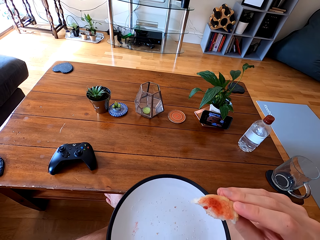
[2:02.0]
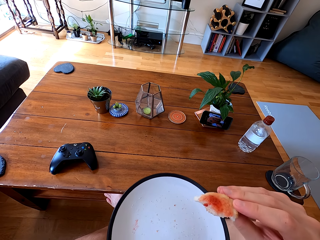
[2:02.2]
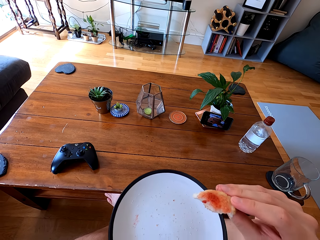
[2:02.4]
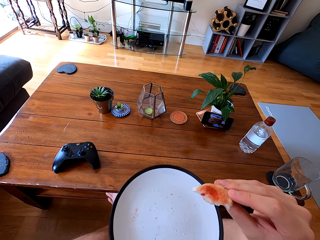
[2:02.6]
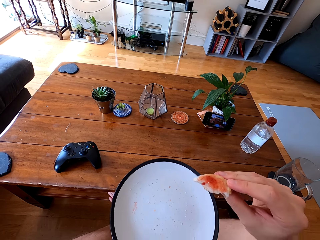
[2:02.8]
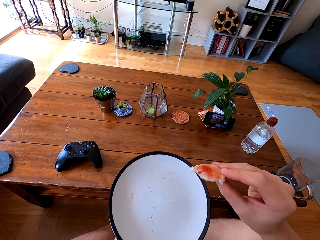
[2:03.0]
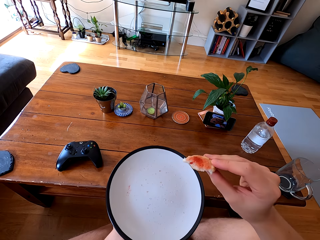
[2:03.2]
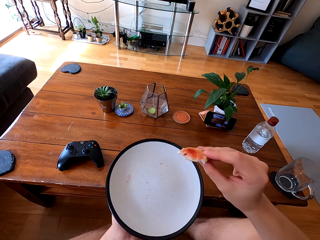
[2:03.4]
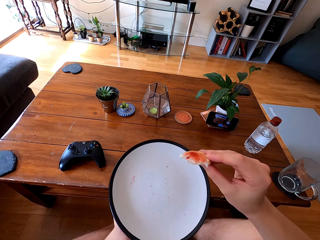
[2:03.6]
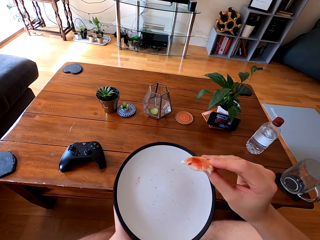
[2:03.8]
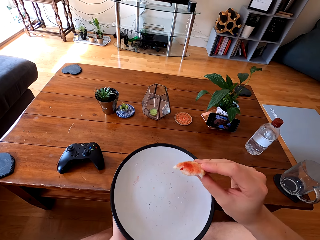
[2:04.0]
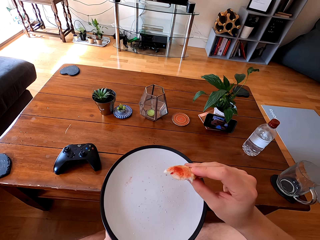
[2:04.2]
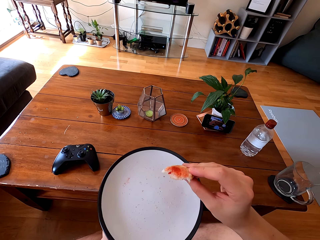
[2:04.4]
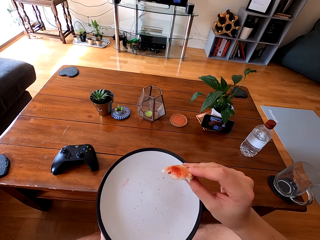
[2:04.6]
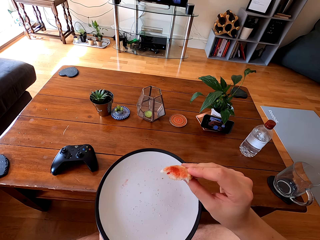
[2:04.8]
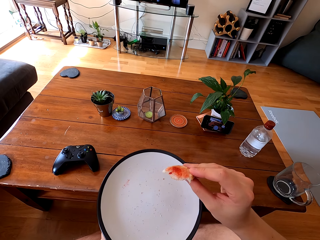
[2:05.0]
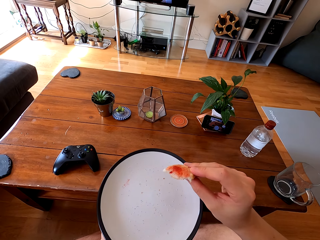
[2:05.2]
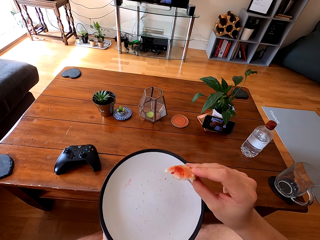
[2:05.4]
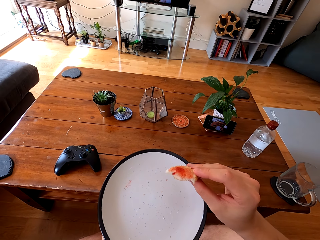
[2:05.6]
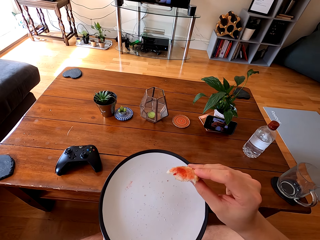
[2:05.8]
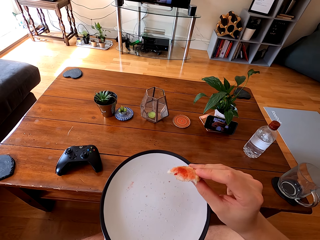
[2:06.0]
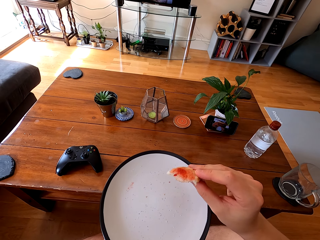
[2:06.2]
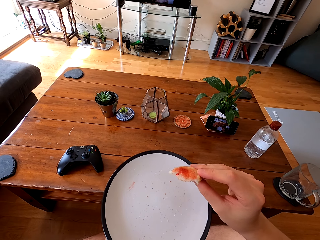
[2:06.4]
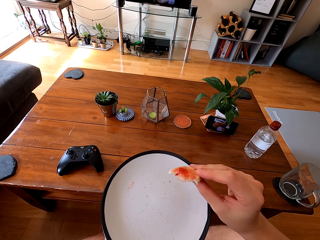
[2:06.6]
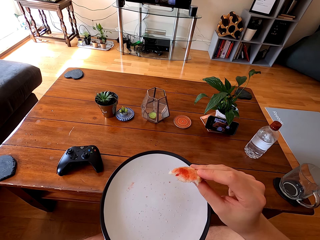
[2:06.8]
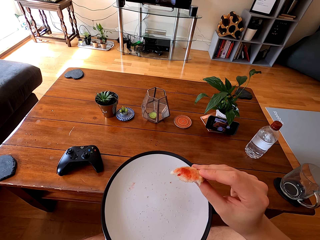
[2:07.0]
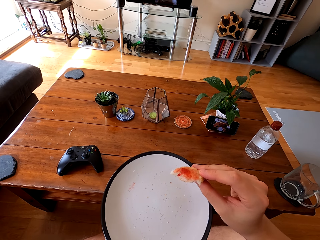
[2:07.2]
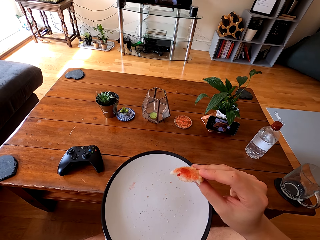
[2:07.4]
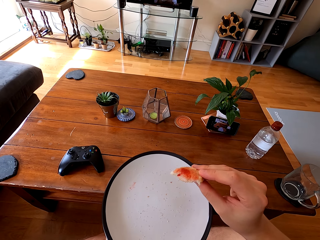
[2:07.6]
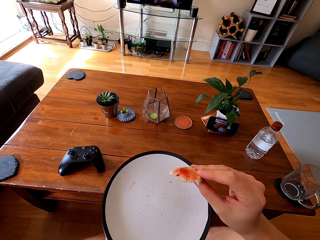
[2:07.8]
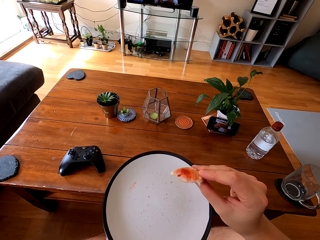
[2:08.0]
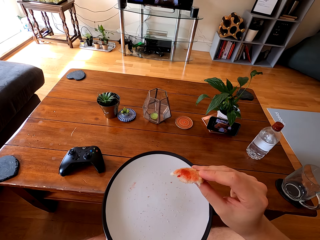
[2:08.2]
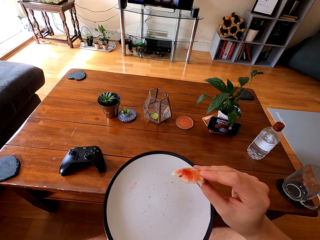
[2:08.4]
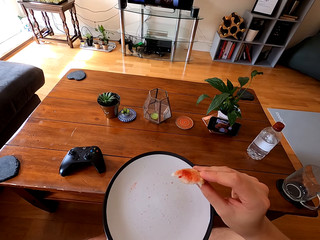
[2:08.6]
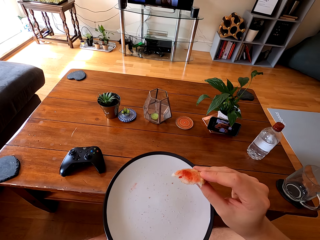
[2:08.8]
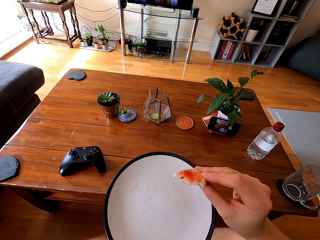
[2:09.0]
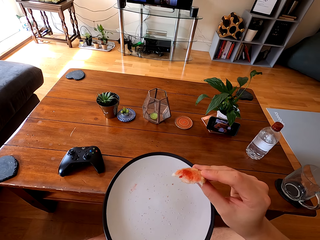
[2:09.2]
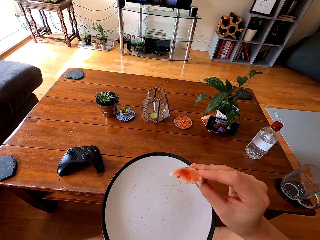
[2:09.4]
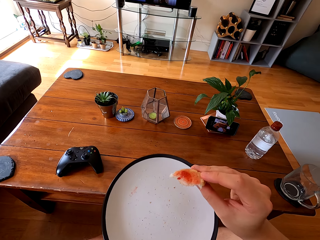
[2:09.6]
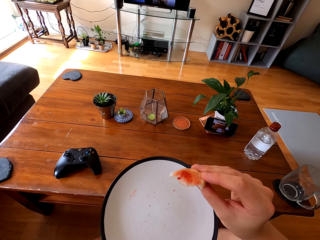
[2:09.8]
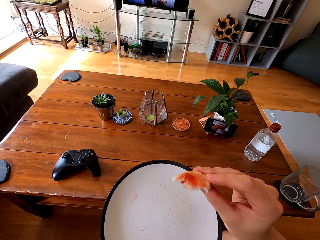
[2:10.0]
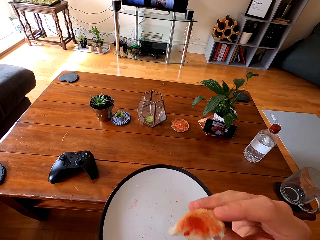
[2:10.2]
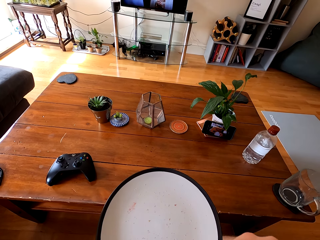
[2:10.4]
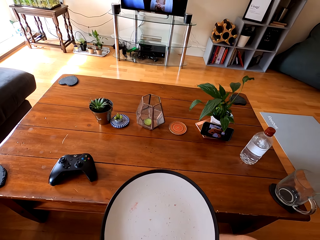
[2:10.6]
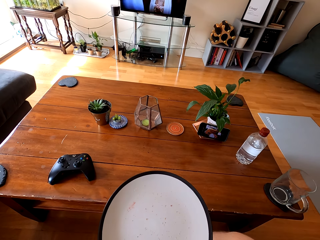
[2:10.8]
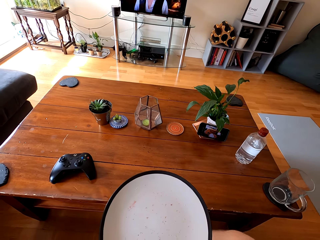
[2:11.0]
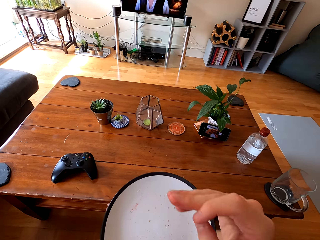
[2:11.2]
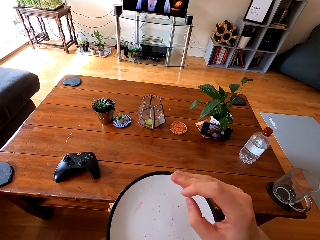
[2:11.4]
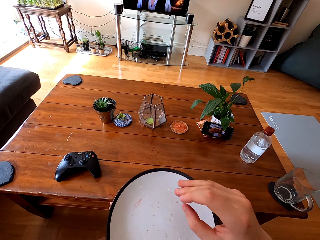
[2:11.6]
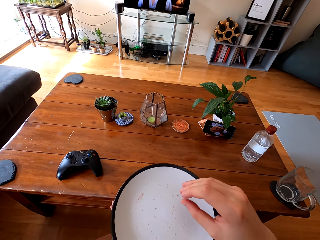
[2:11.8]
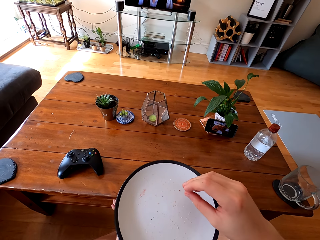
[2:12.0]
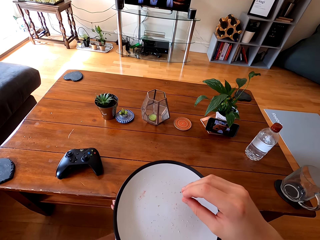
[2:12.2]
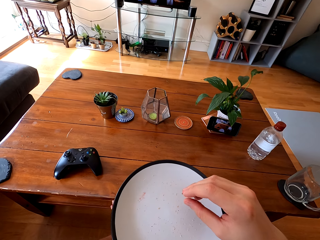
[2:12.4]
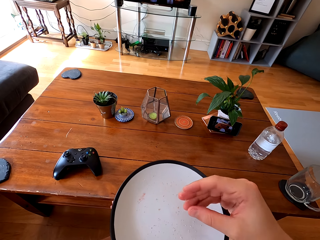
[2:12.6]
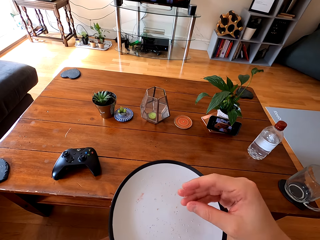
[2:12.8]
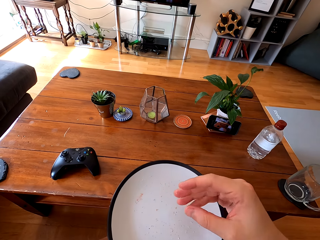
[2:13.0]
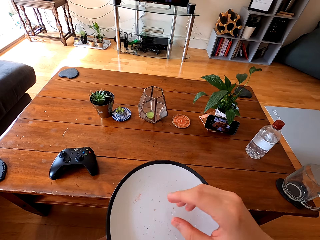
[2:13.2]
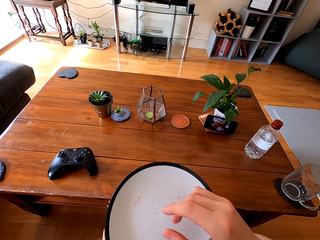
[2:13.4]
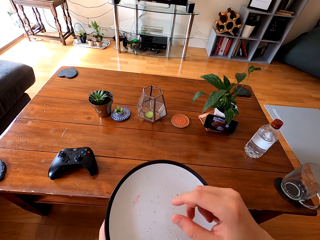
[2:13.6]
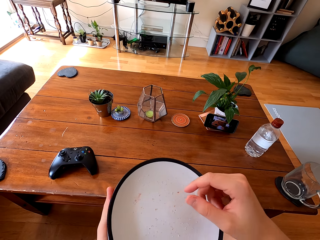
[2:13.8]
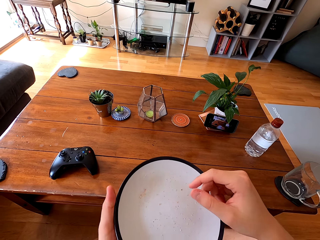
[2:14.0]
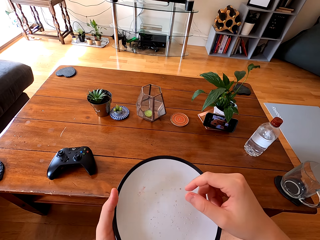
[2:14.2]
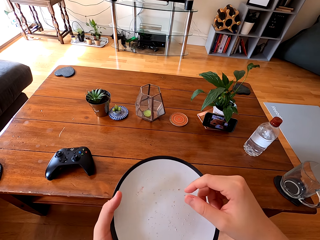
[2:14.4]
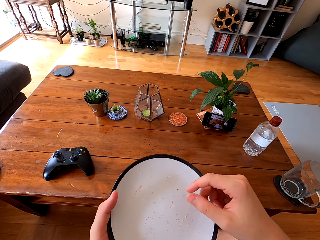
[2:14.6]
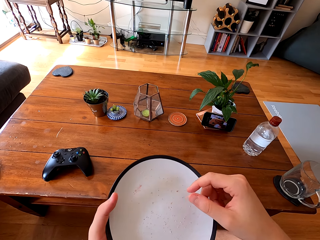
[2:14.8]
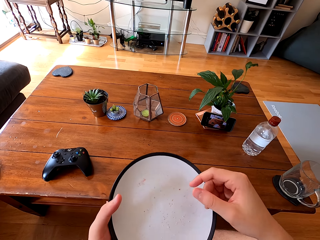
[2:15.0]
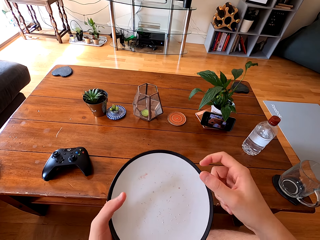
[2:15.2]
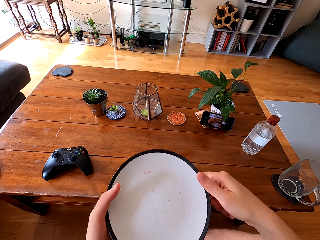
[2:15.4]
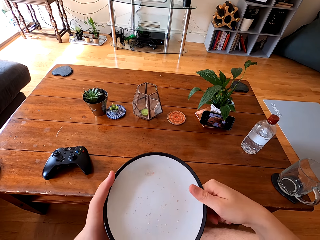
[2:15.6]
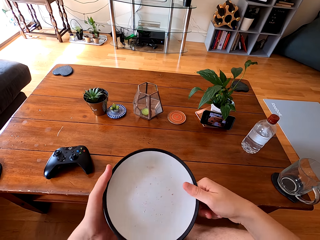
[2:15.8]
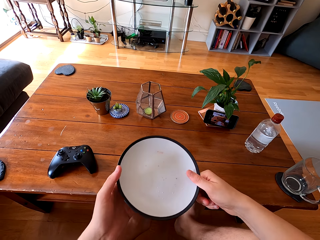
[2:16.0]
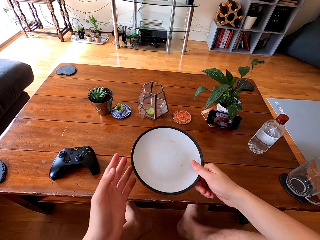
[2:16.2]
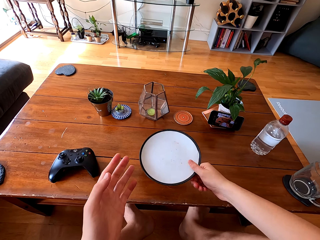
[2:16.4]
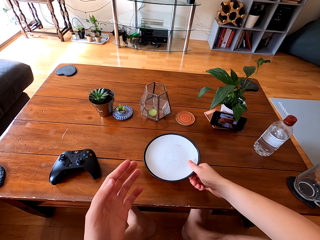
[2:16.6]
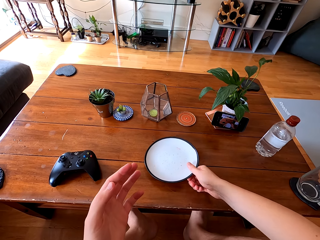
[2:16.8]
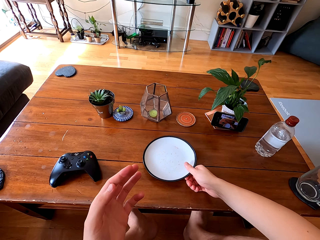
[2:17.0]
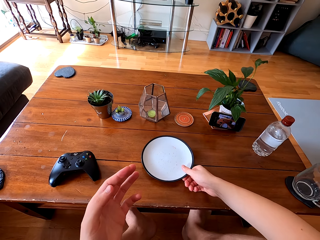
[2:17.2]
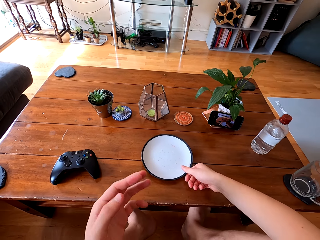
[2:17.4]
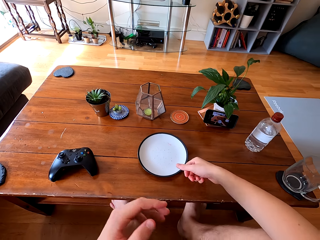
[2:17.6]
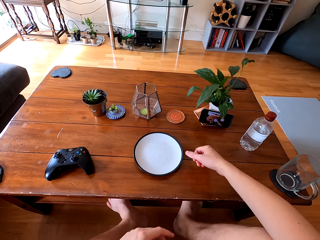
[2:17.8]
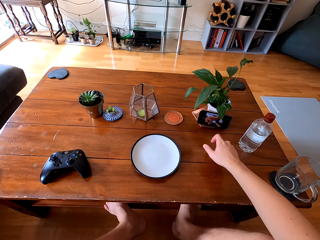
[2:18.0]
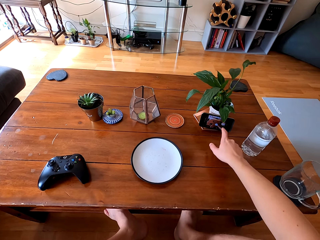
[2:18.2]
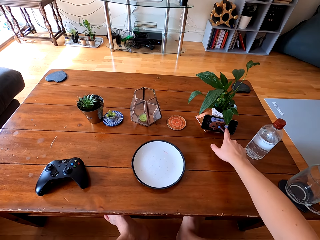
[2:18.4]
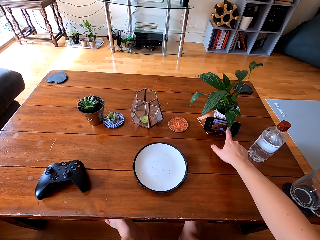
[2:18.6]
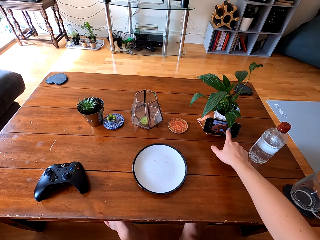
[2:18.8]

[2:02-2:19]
The camera wearer eats the bread. They move the hand with the plate. They place the plate on the table.
